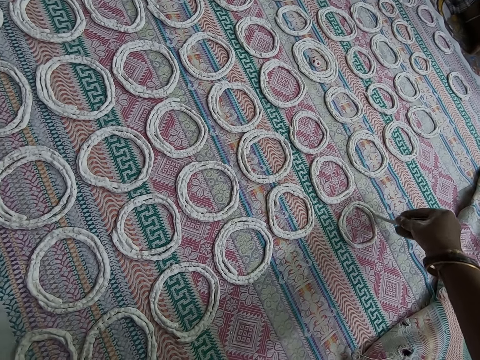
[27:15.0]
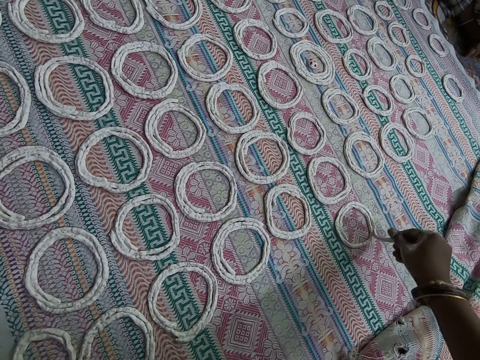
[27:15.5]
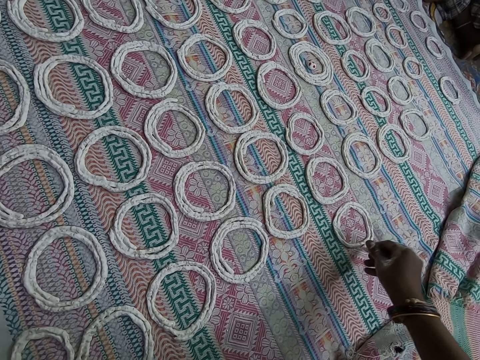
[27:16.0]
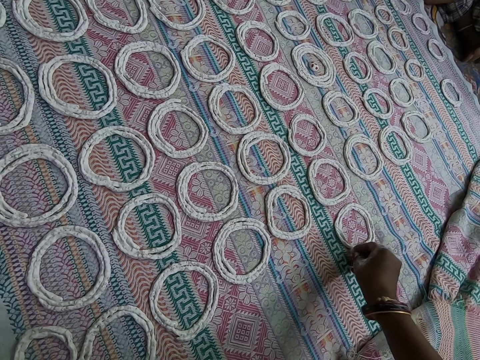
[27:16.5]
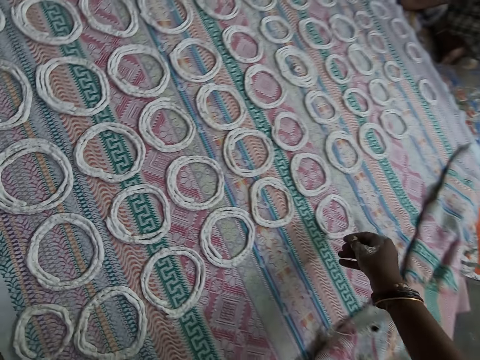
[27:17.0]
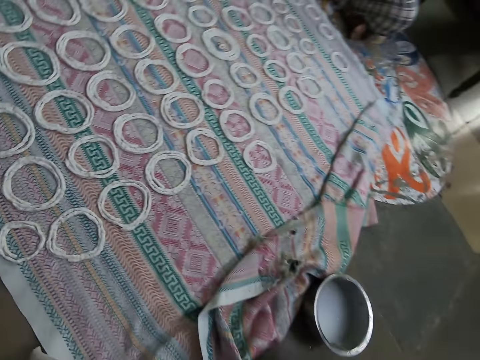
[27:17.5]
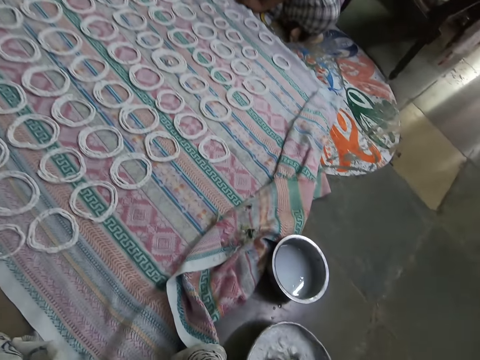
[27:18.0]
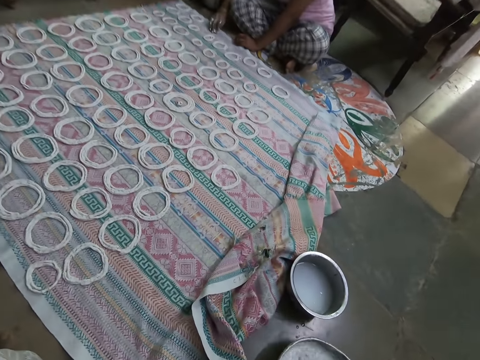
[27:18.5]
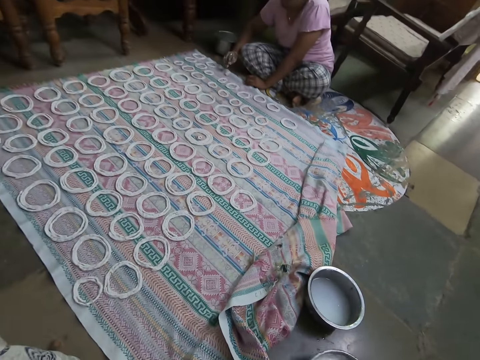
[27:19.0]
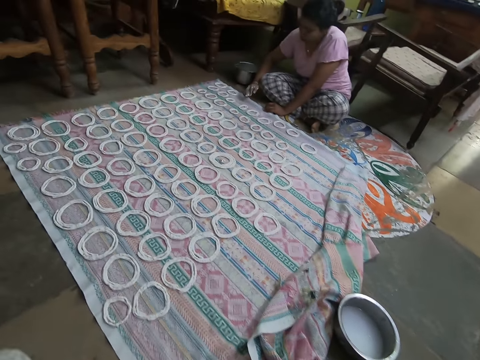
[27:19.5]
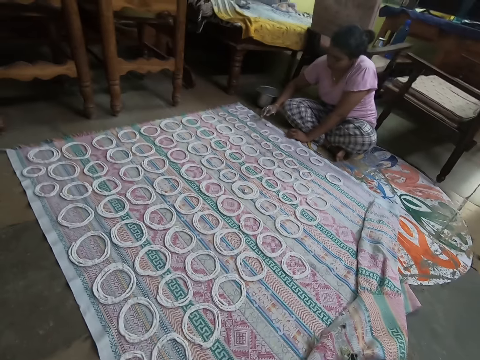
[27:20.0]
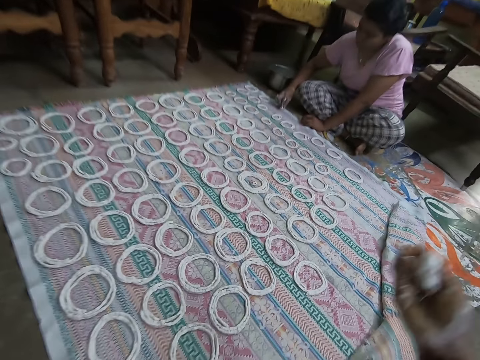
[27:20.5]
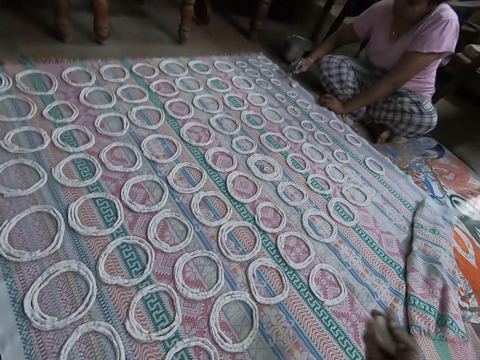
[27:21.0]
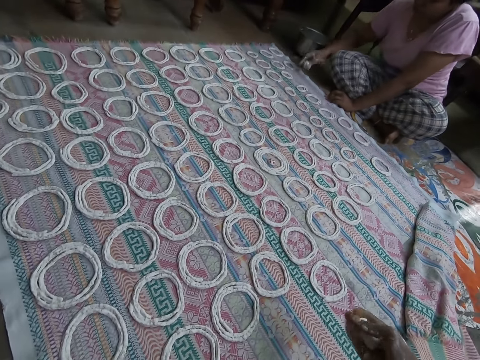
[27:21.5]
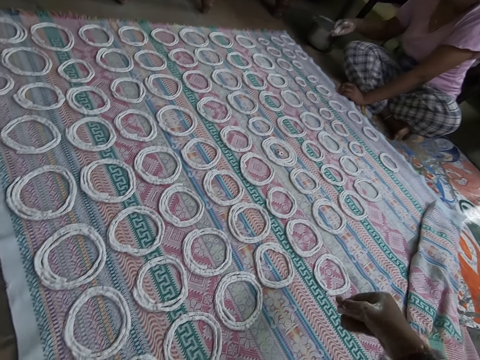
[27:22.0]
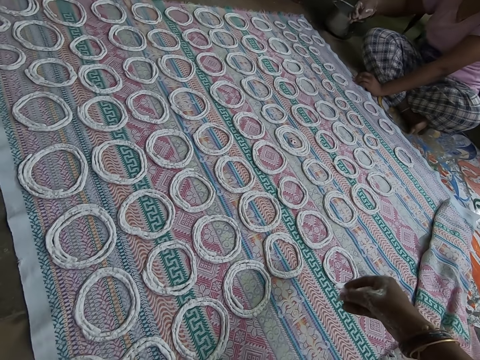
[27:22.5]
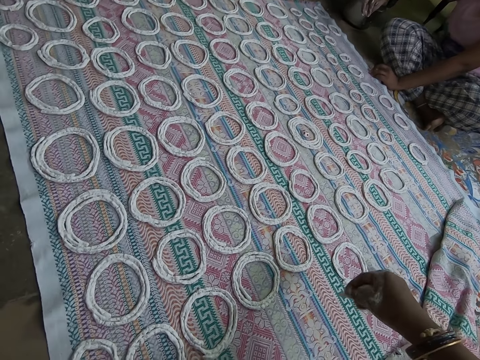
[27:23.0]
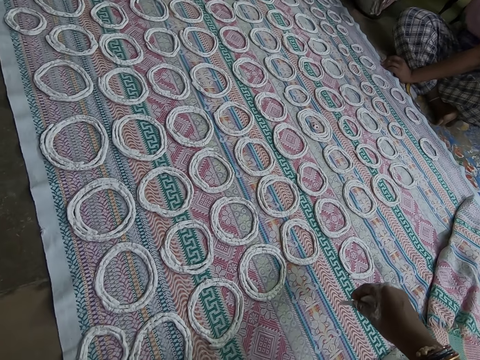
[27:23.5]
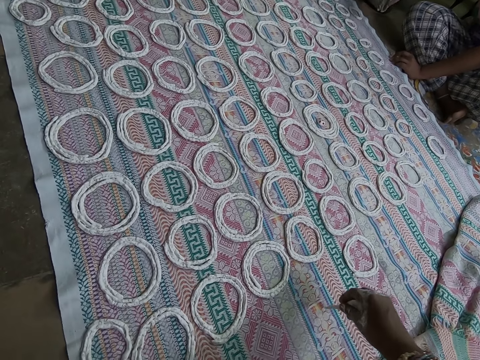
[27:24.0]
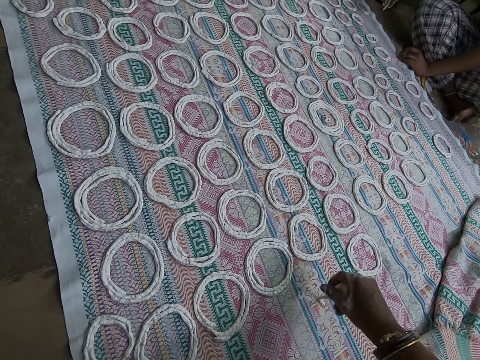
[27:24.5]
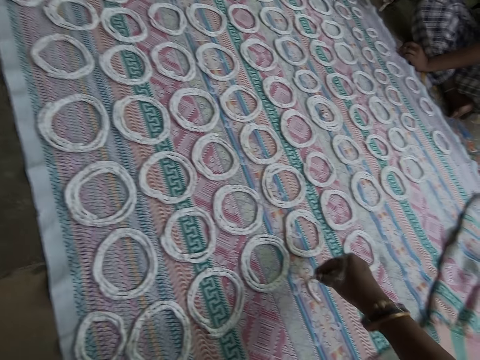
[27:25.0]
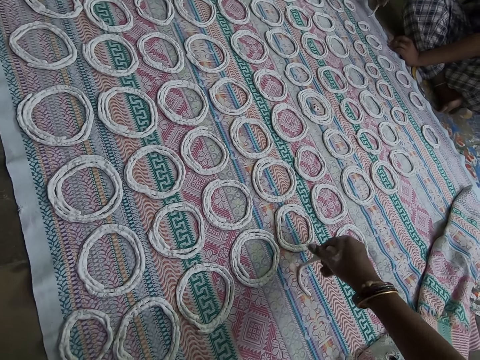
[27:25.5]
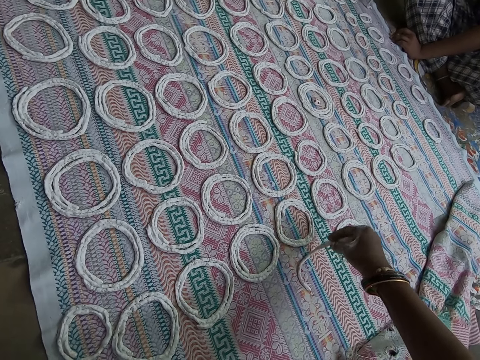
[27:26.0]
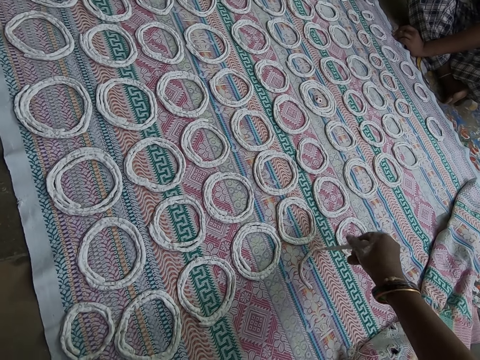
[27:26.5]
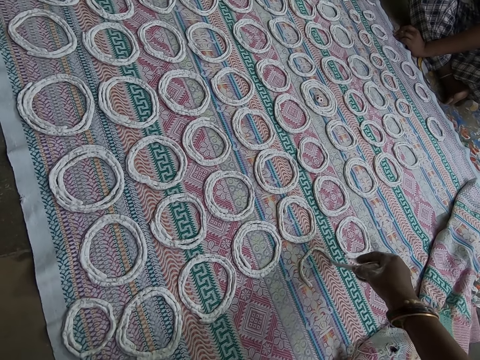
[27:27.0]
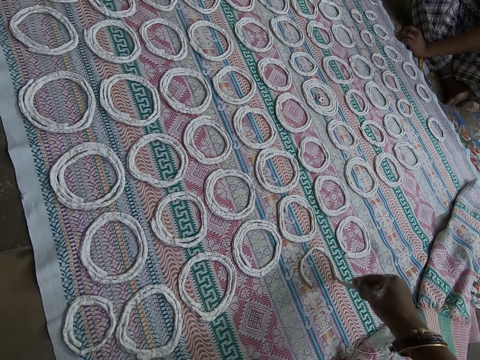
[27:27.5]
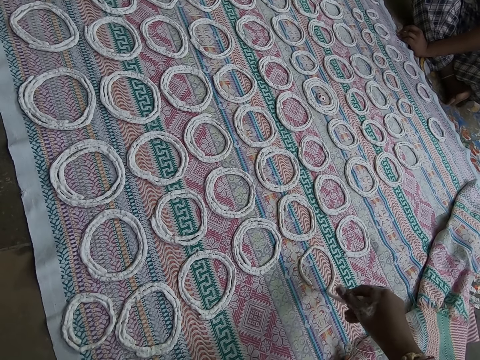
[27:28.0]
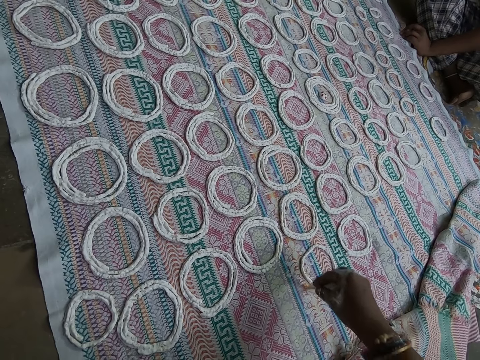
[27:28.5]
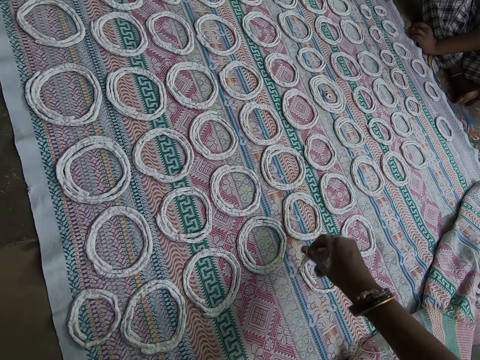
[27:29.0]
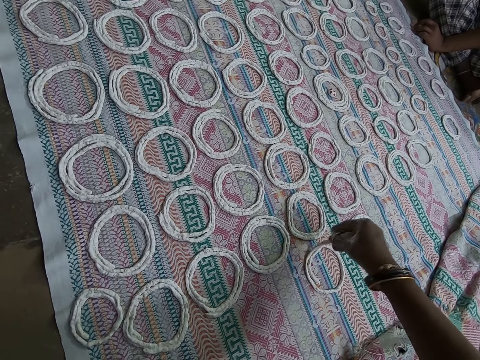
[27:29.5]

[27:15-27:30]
The camera wearer looks around. The woman squeezes the murukku on the cloth with her right hand. The camera wearer kneads the dough. She looks around. She squeezes the murukku in her right hand. She speaks to the woman. She squeezes the murukku in her right hand. She molds the murukku on the cloth with her right hand. She rolls the dough. The woman molds the murukku on the cloth with her right hand.

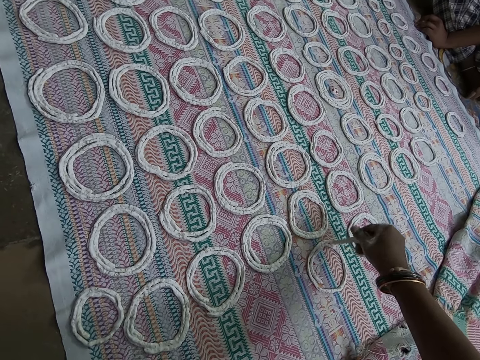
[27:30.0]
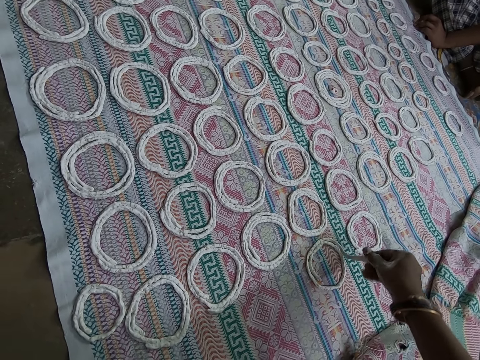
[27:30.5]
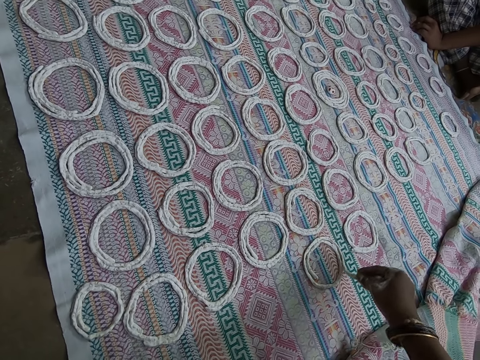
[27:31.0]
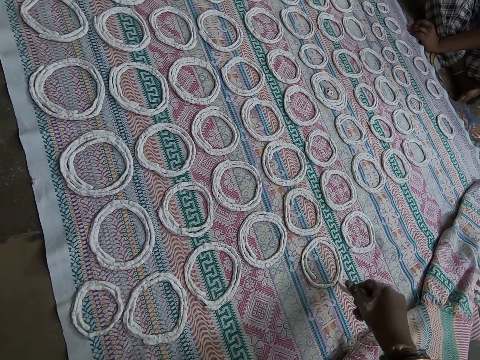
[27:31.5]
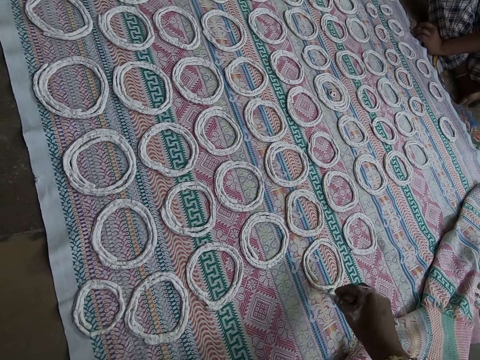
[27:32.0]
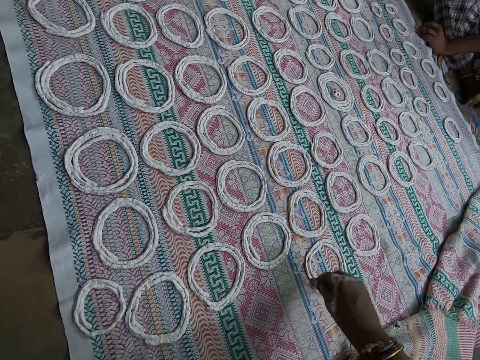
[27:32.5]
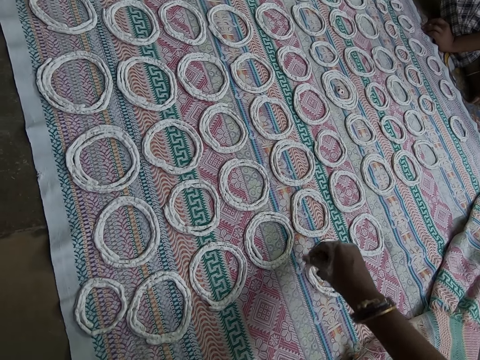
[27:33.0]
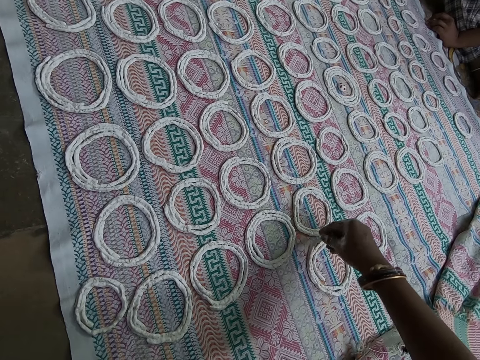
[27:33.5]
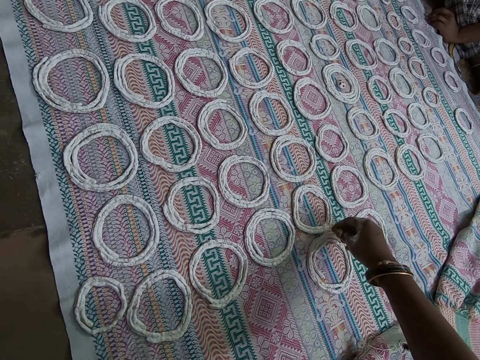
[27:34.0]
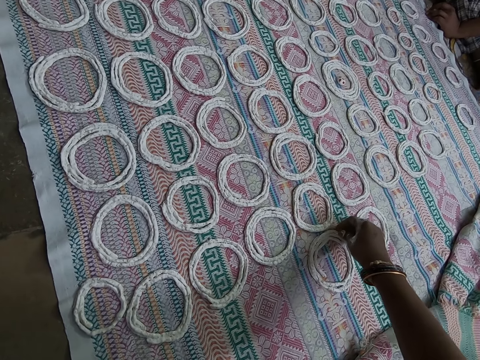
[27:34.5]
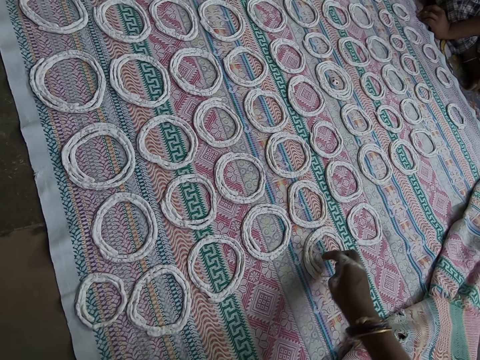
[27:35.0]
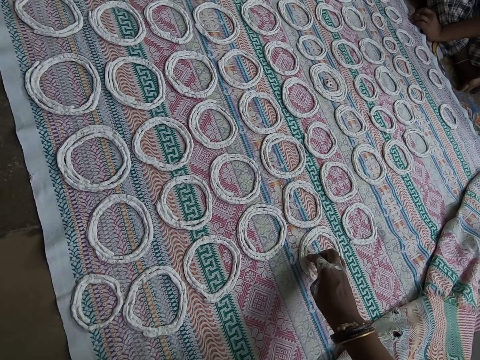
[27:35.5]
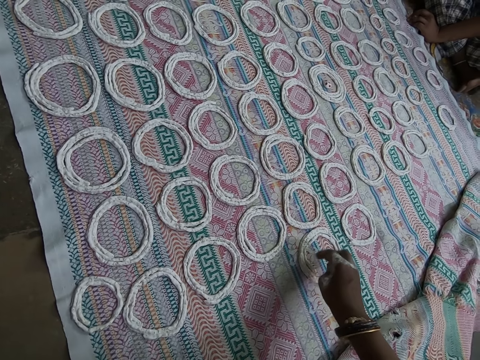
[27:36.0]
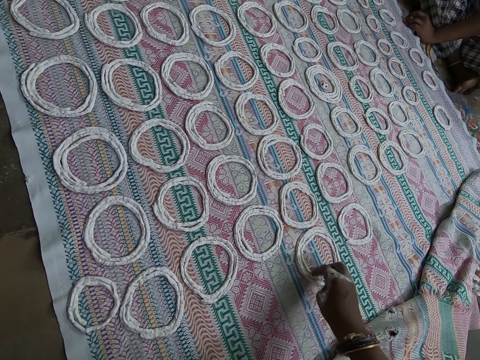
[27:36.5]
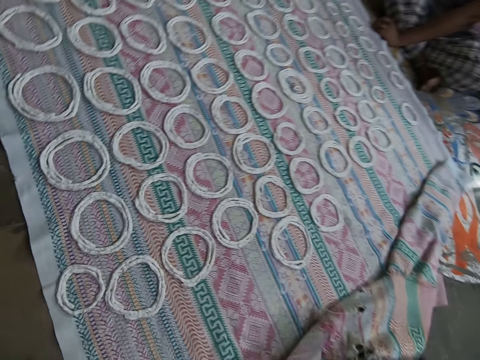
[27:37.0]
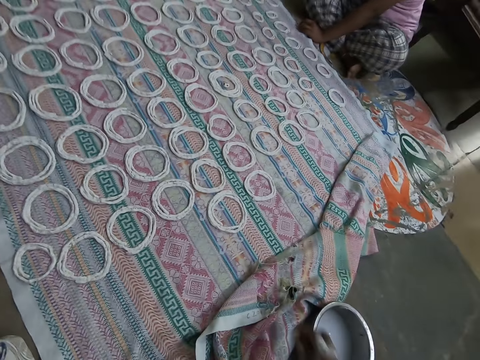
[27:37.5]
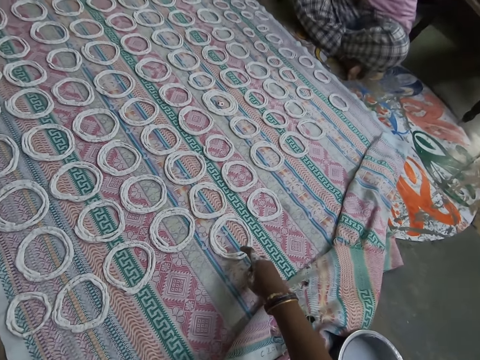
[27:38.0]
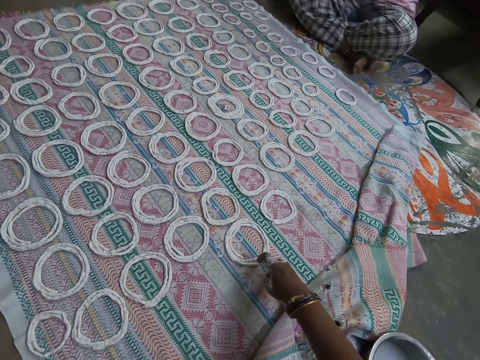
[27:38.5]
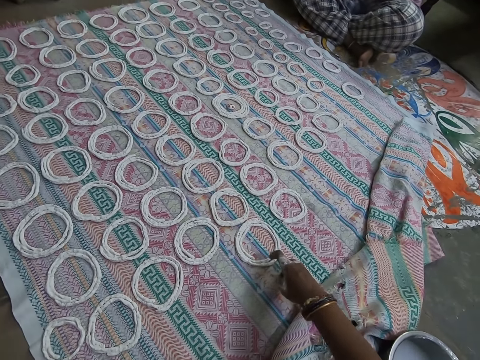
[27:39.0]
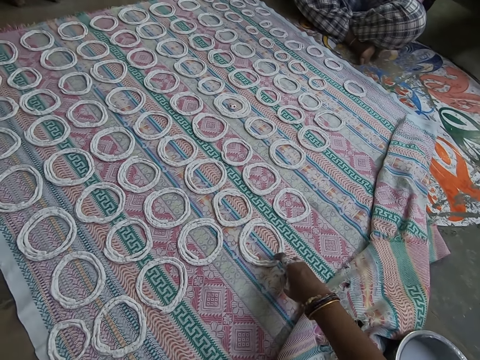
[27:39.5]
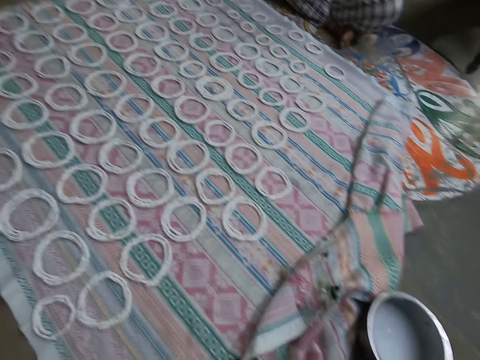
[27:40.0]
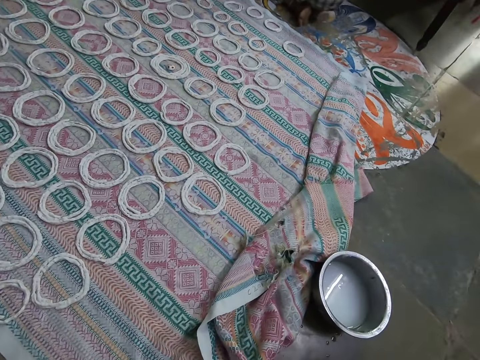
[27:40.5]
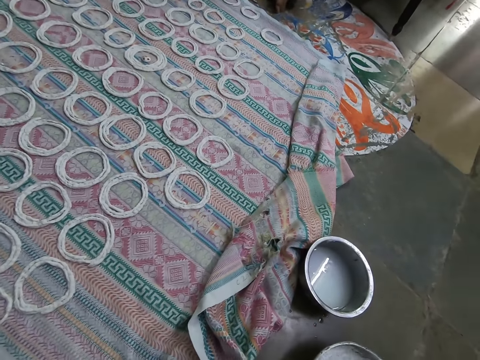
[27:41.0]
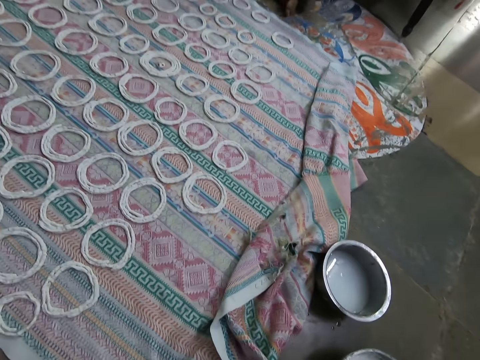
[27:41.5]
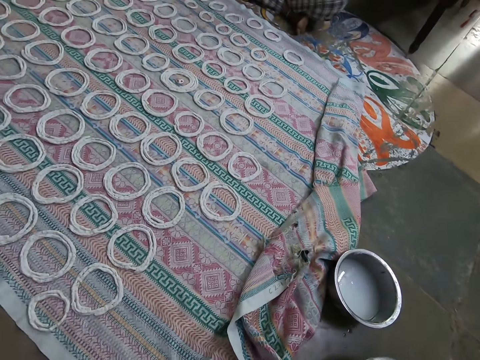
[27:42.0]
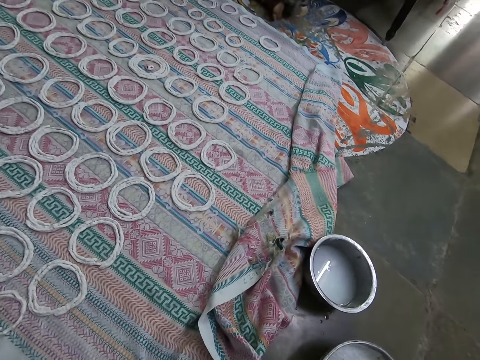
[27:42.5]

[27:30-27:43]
The camera wearer adjusts the murukku on the cloth with her right hand. She touches the dough. She looks around. She adjusts the murukku on the cloth with her right hand. She touches the dough. She looks around. She moves the bowl on the floor with her right hand.
